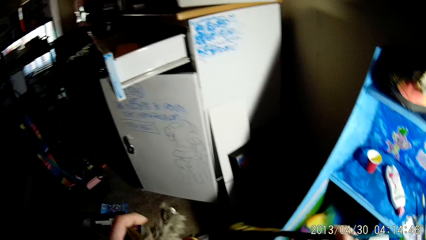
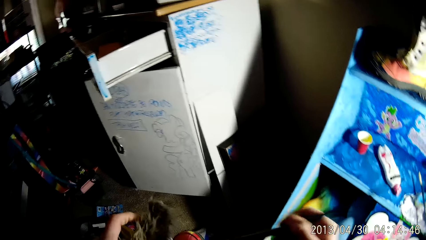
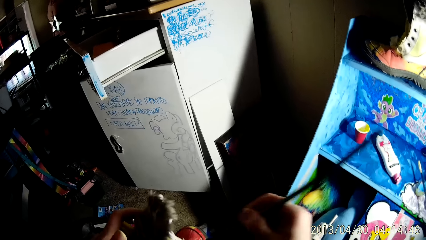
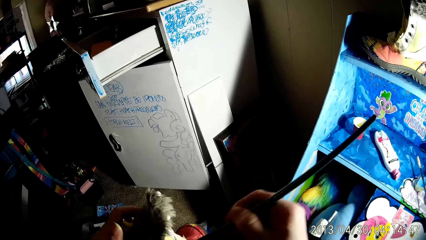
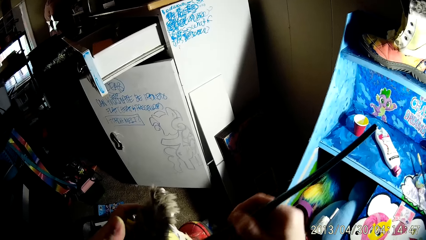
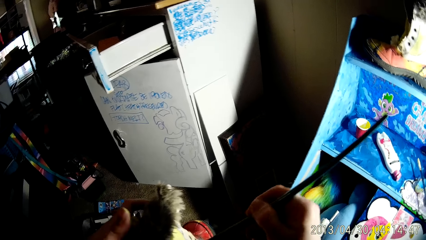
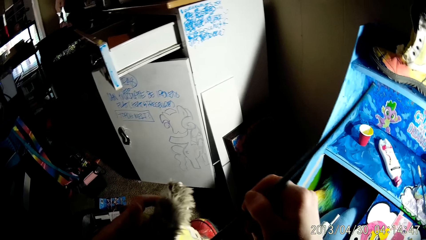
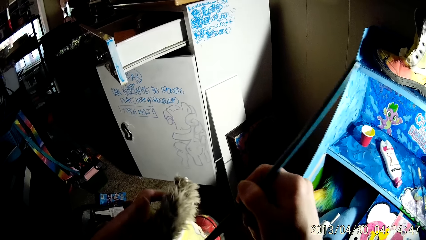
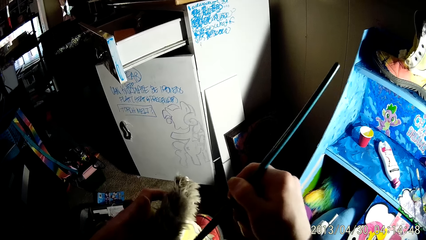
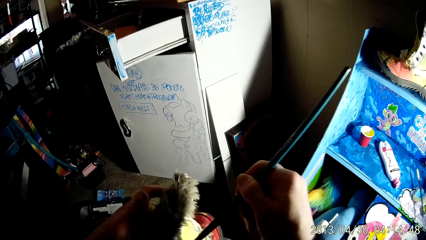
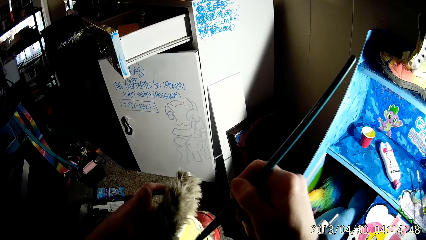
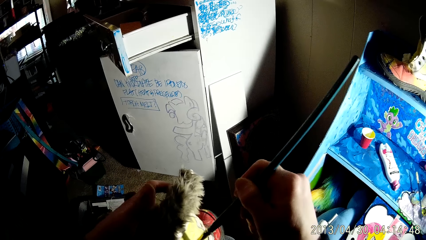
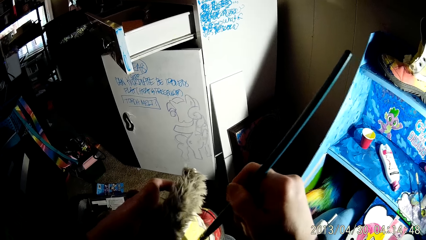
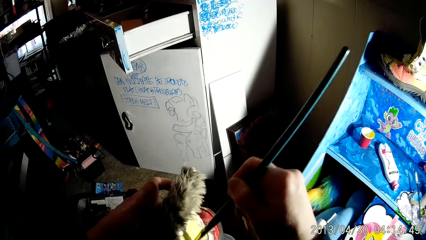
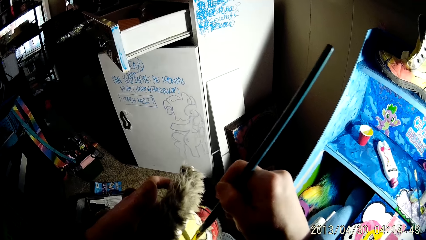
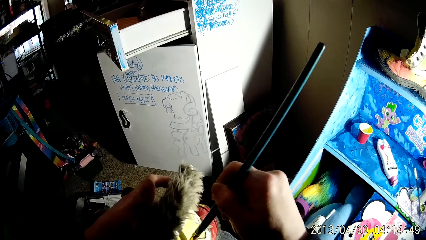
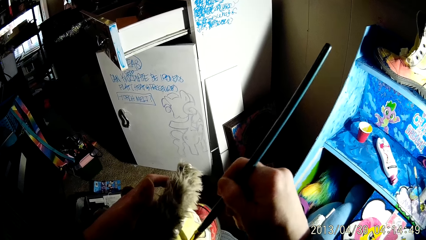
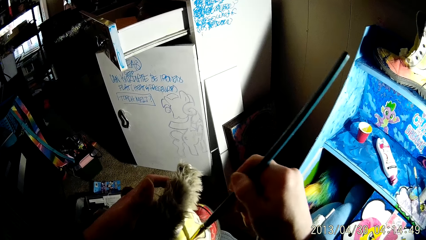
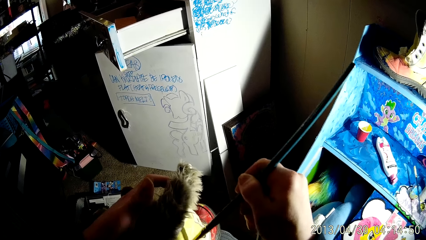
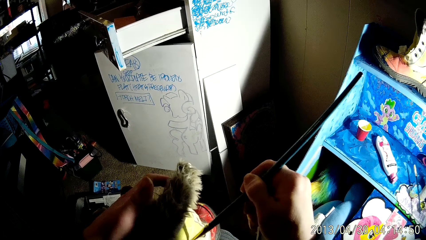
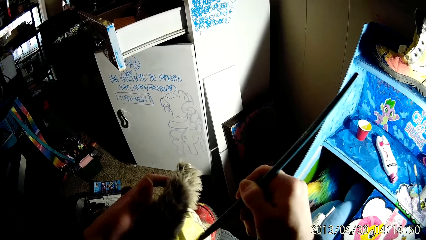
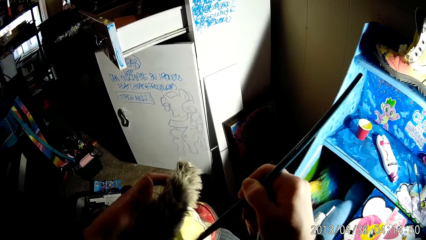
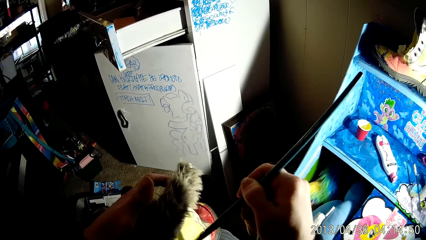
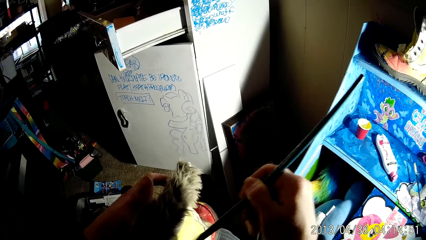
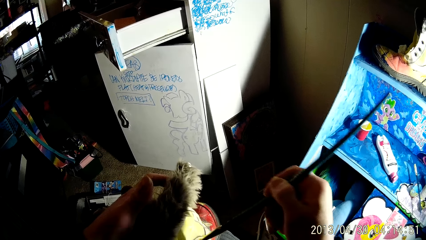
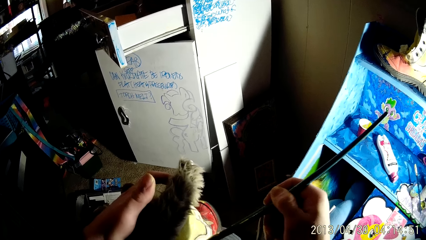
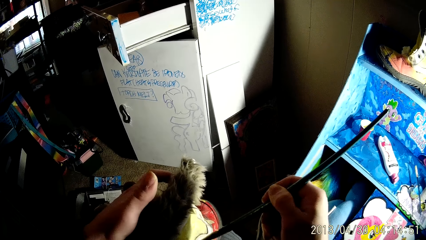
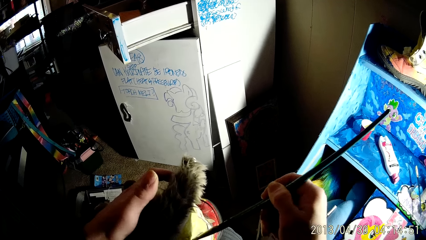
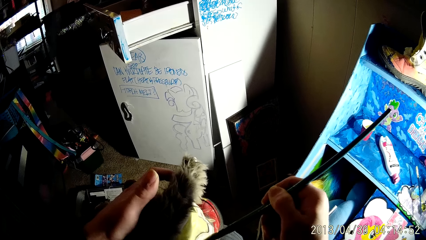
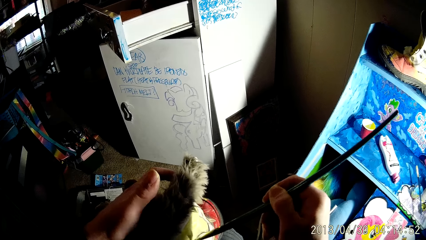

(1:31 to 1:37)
The camera wearer paints the boot with the brush in his right hand.

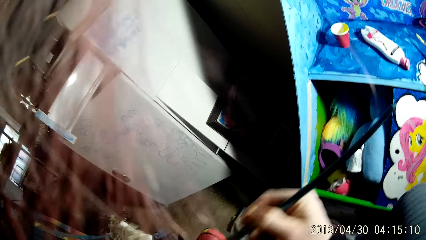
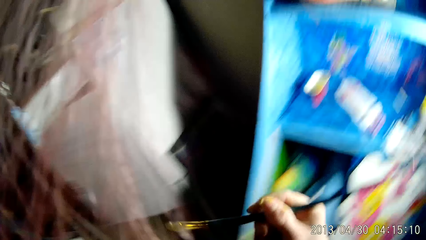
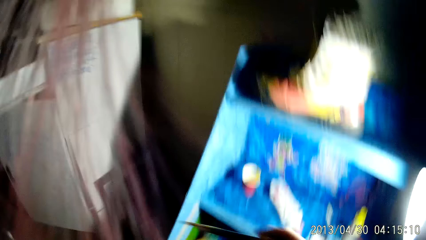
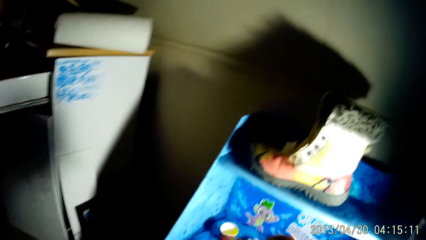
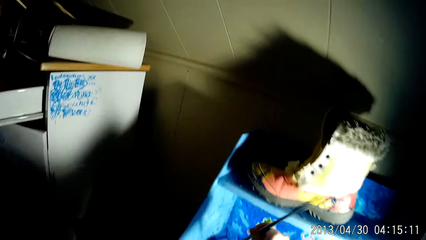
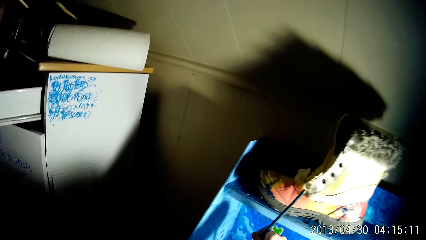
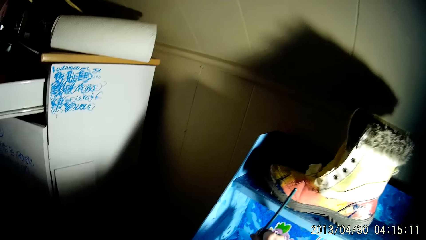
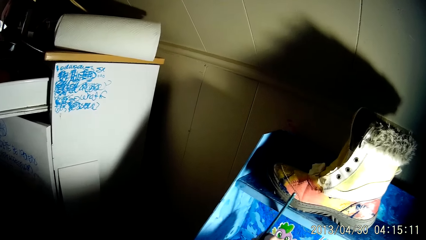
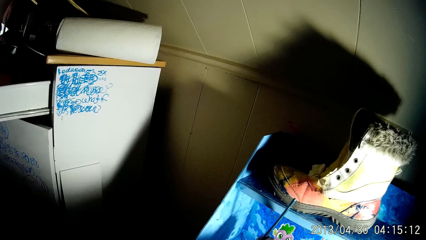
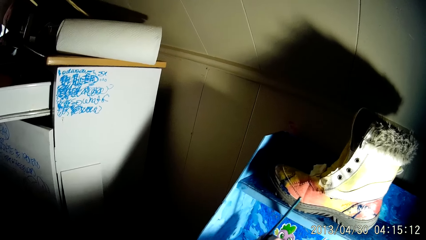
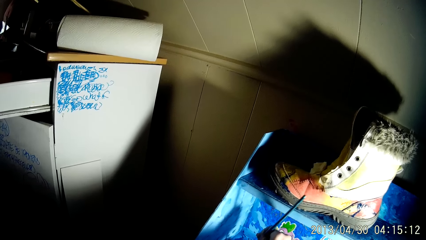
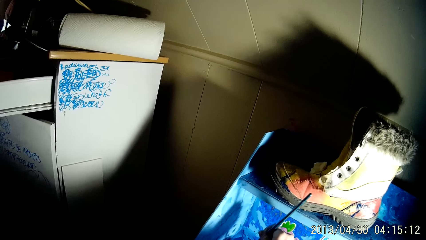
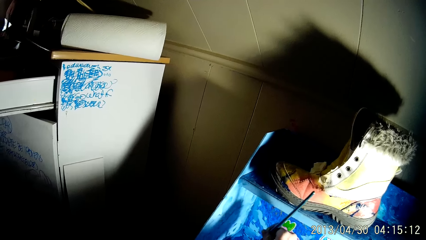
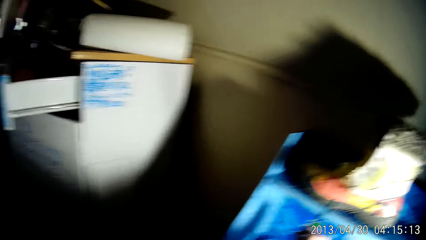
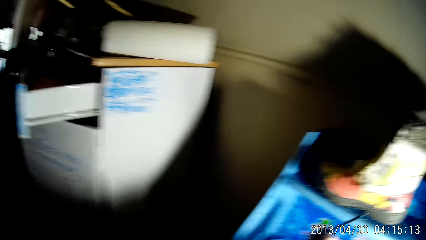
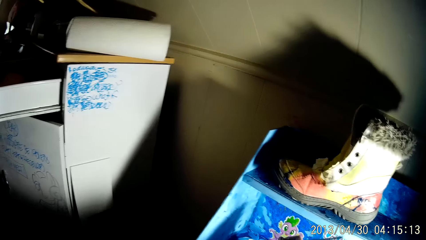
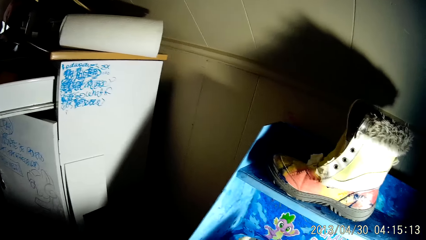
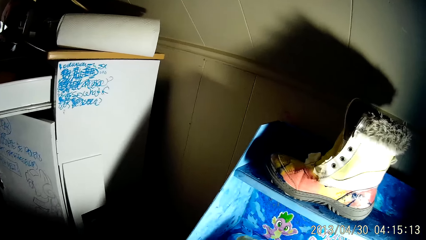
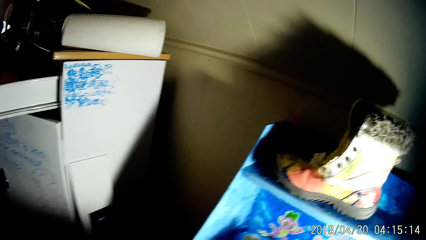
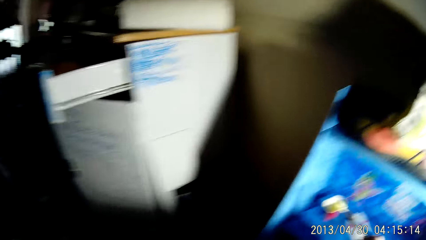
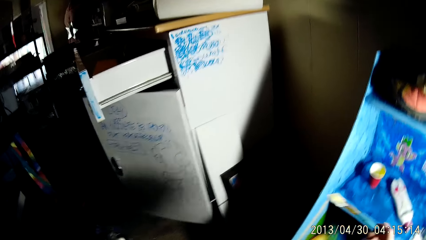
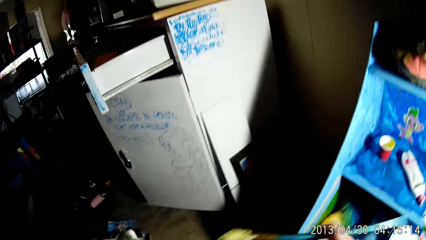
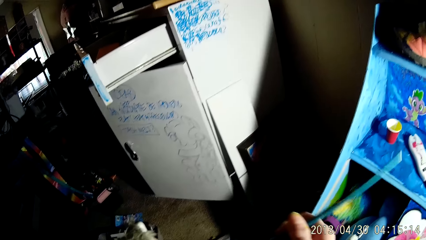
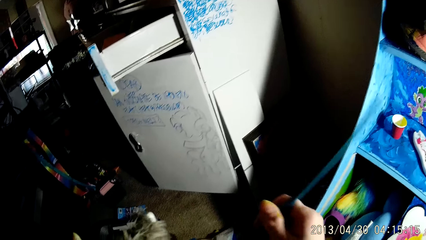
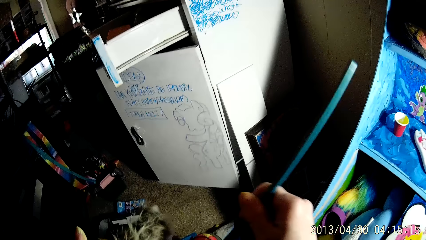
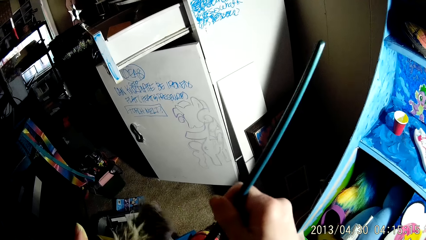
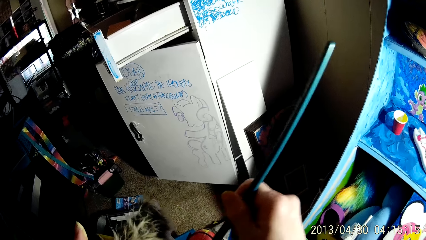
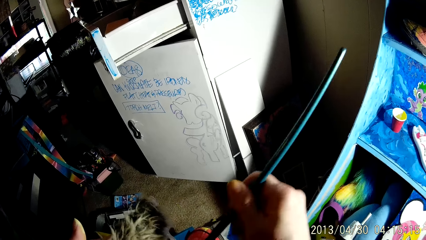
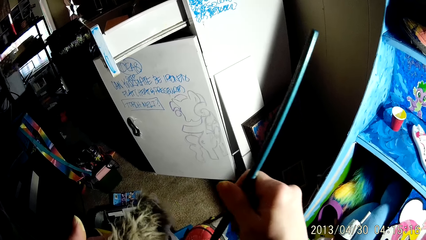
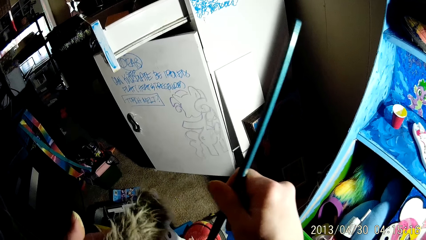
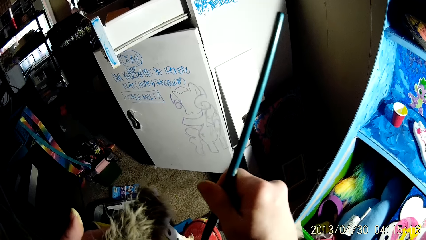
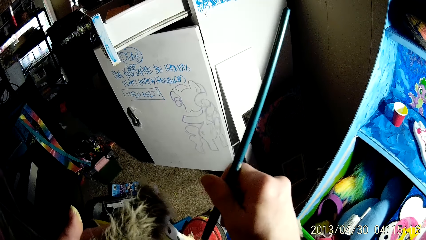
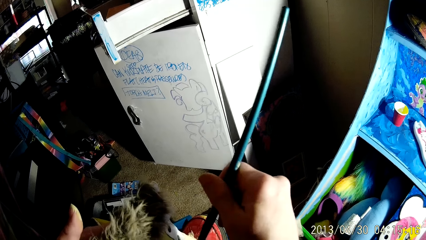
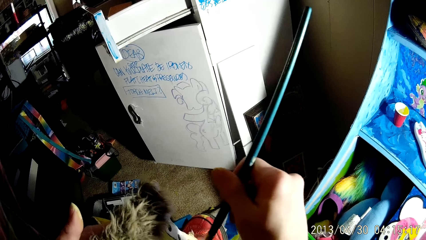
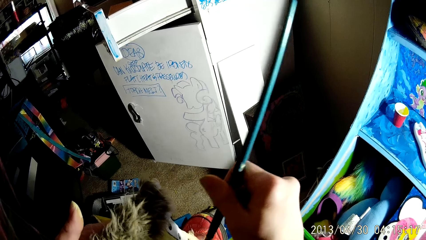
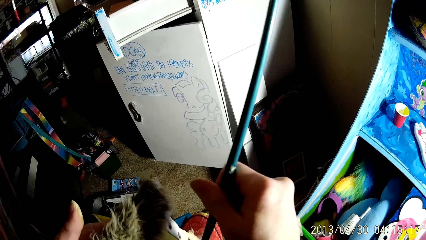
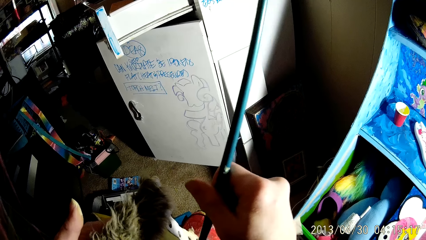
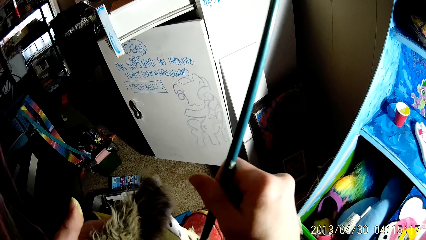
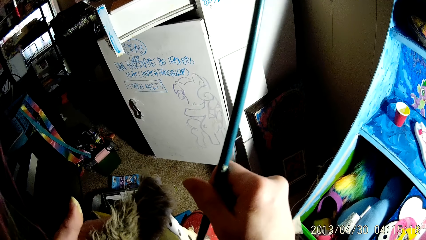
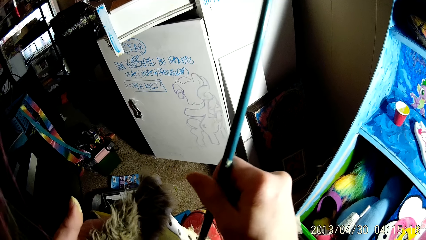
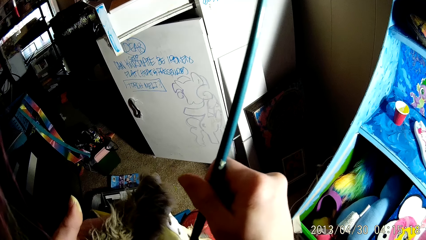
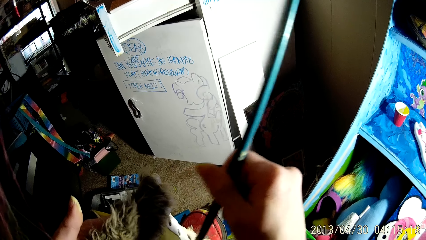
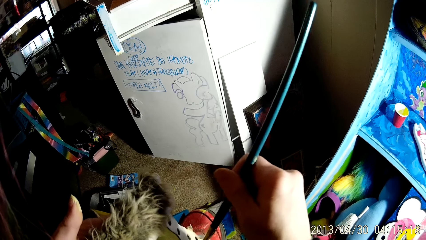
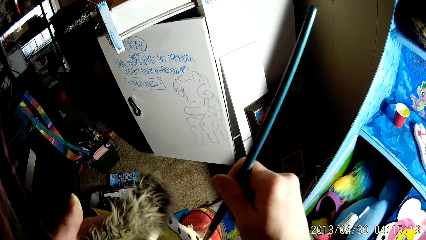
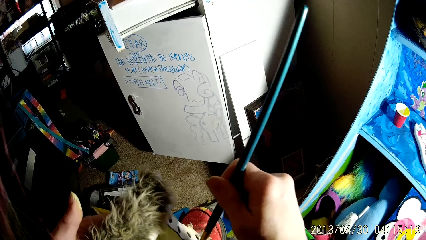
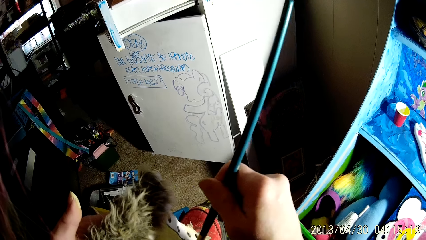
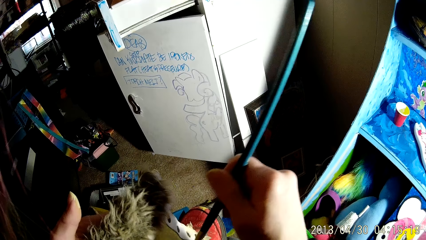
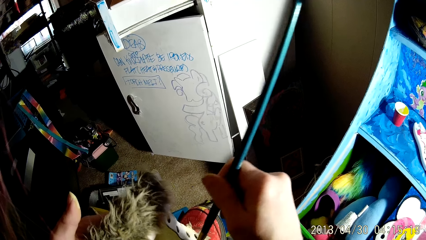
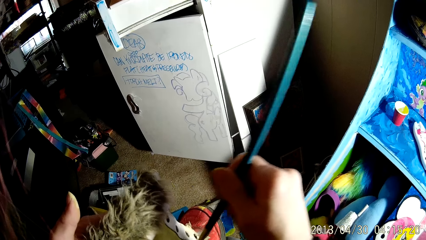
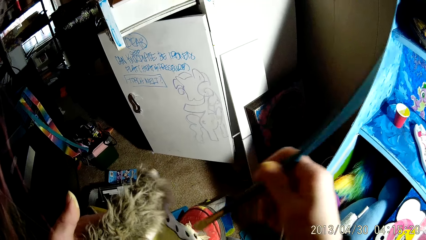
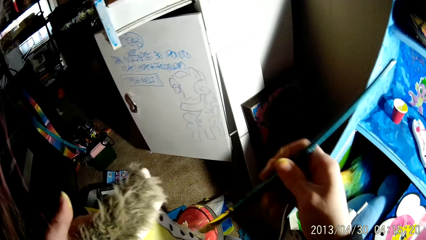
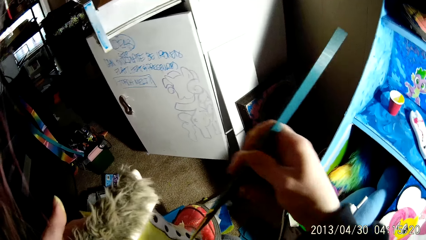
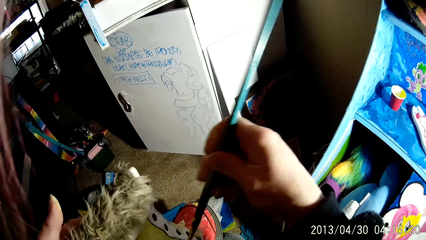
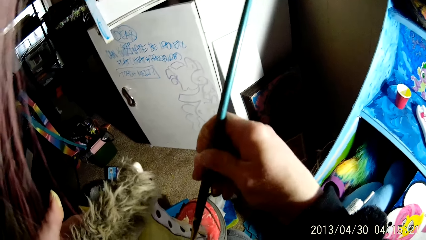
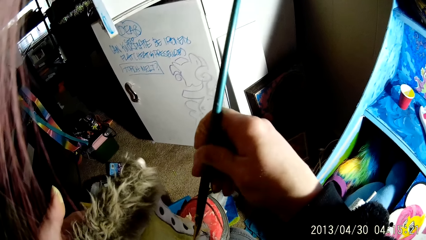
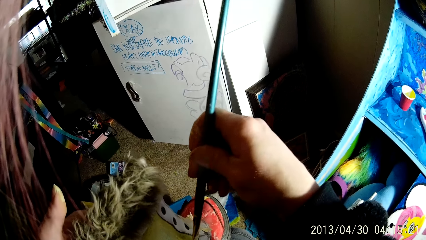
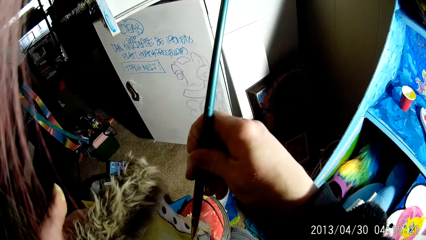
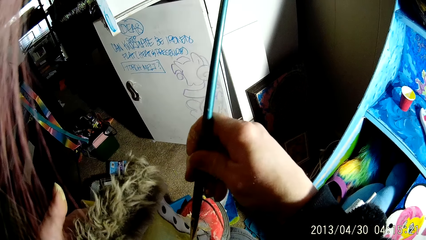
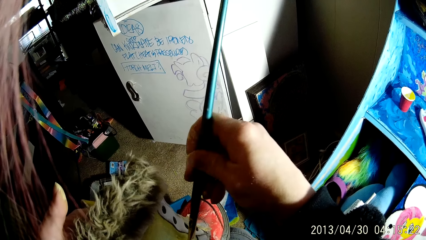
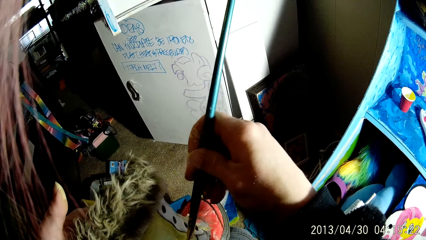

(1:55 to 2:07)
The camera wearer dips the brush into a cup of paint on the shelf. He paints the boot with the brush in his right hand.
